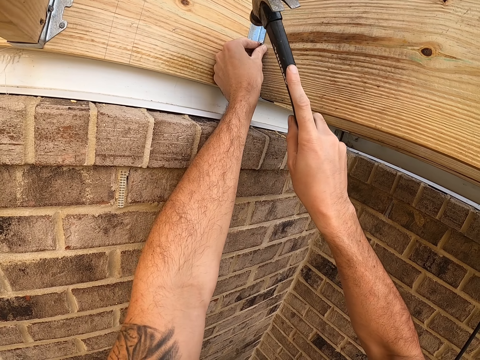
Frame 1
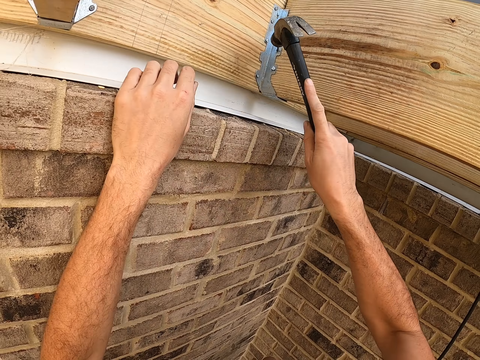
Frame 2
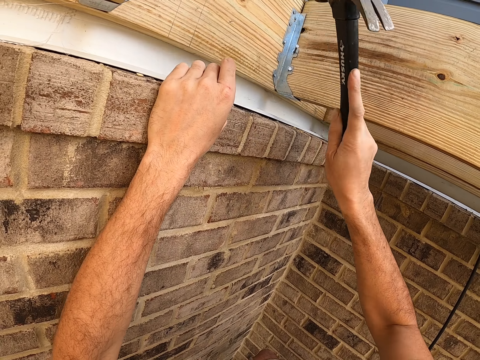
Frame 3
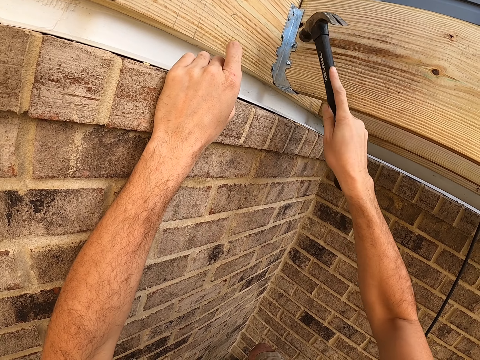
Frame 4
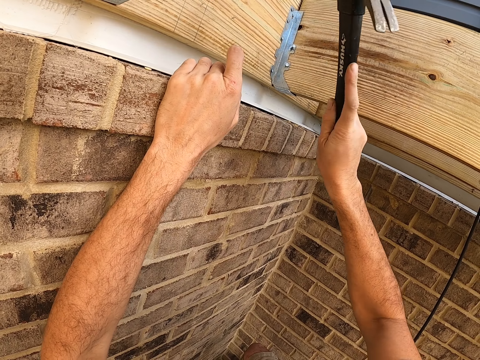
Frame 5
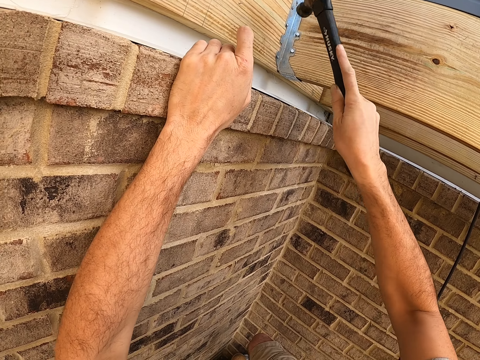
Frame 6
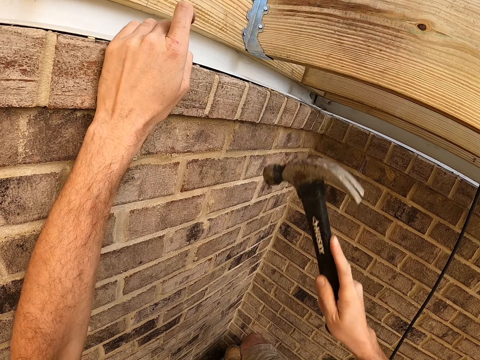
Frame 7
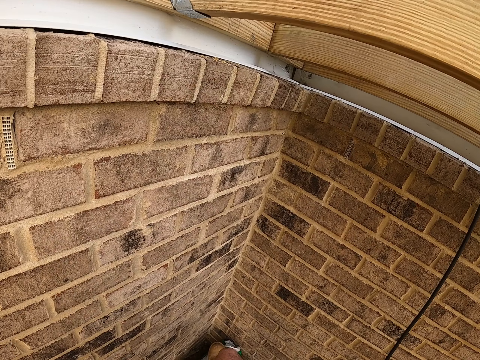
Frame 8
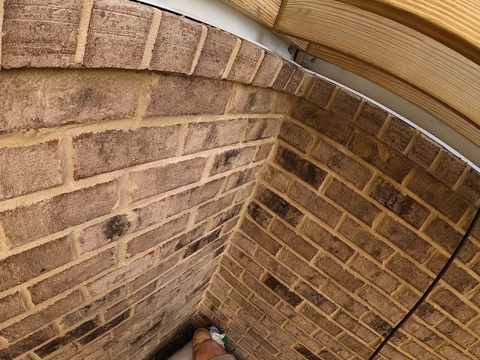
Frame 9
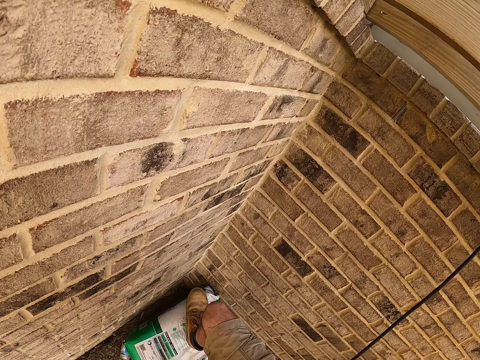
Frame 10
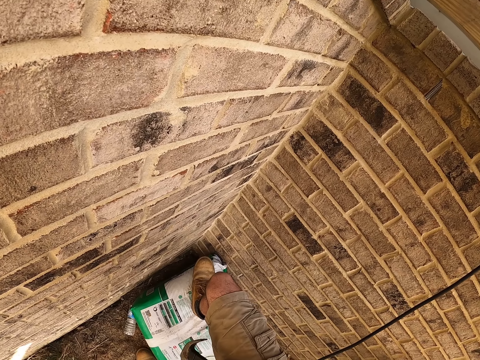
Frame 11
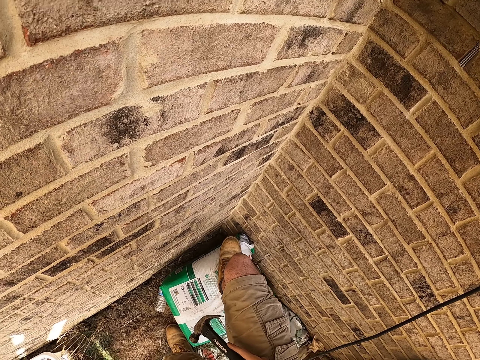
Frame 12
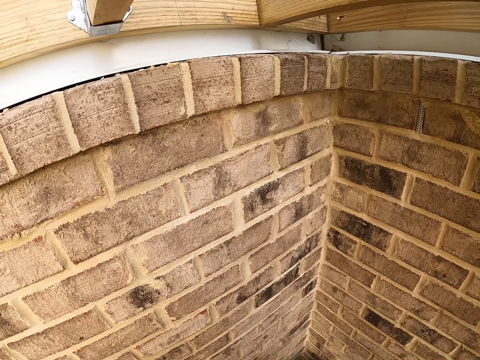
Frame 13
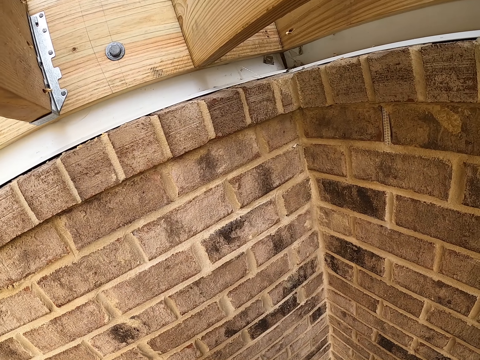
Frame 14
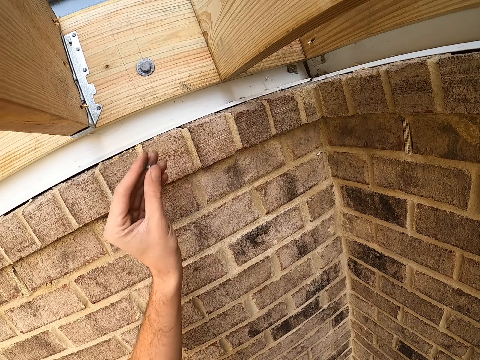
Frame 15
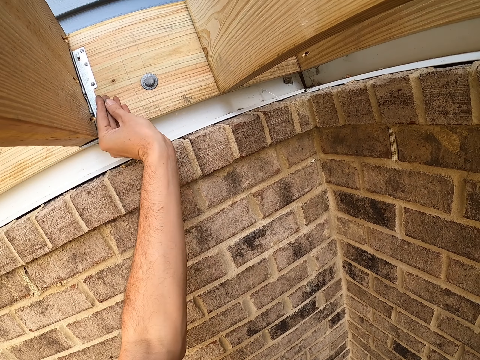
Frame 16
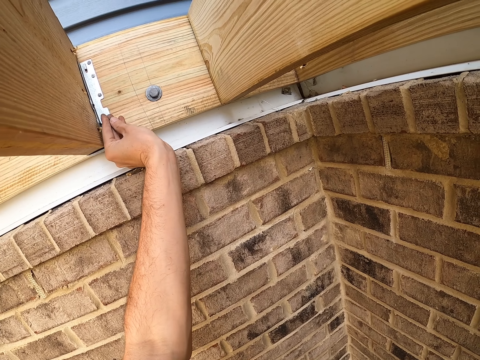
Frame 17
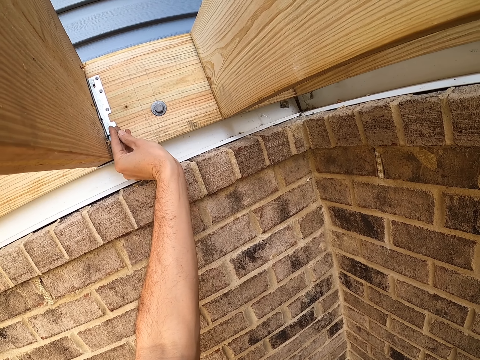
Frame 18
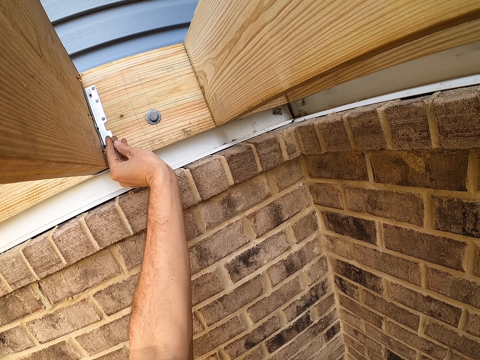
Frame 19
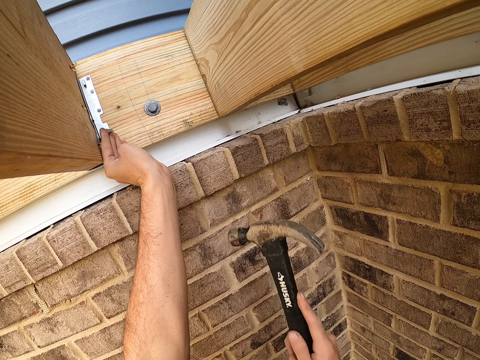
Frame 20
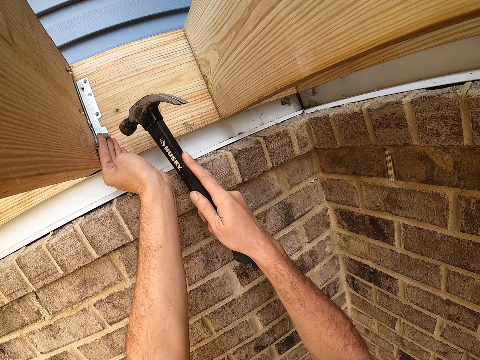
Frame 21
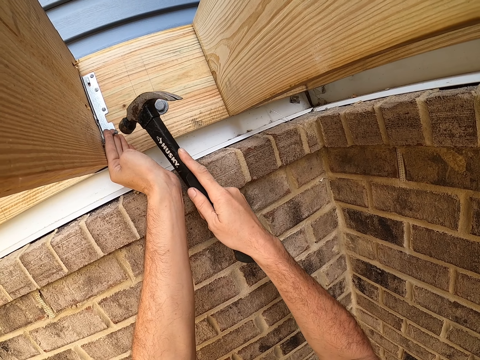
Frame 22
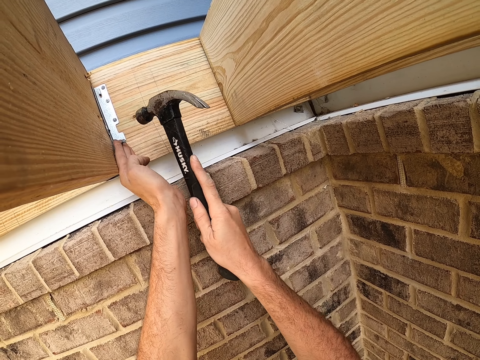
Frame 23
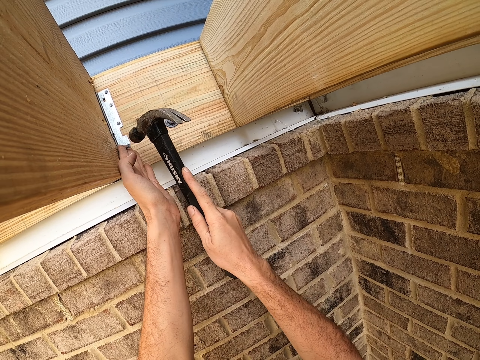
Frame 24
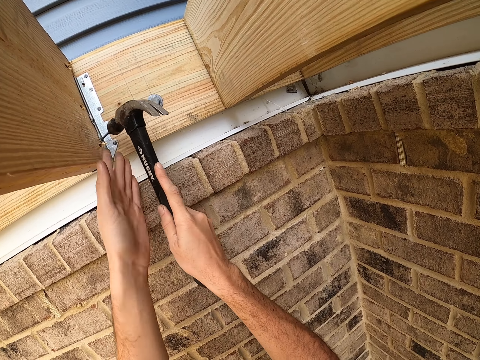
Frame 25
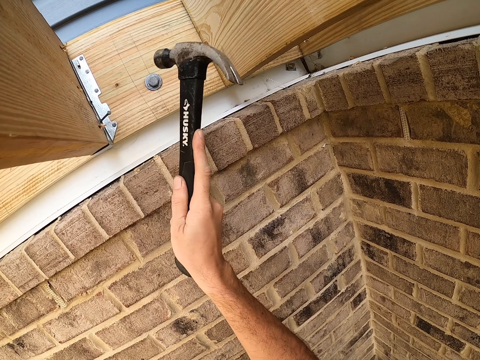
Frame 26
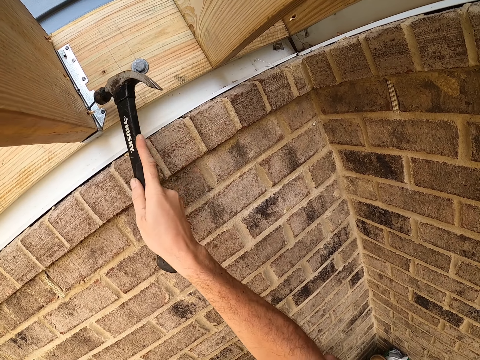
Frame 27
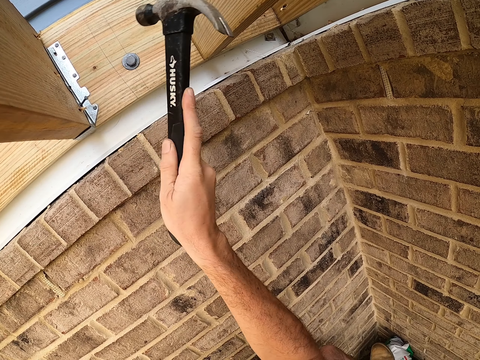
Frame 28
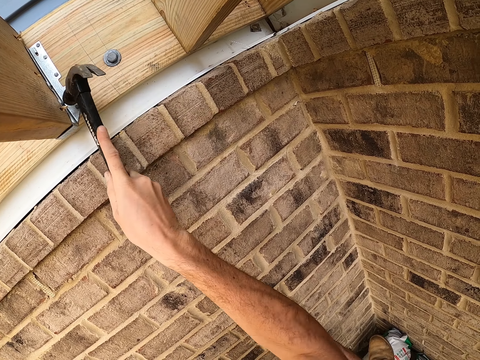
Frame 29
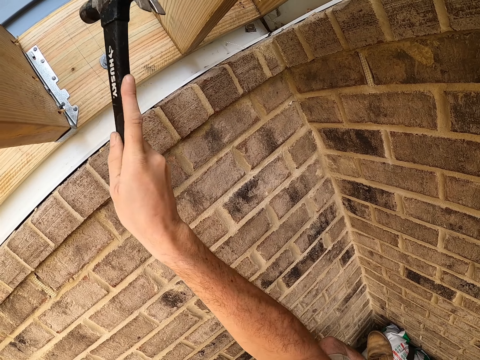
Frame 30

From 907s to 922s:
The camera wearer places the left hand on the wall. They remove the left hand from the wood. They look around. They hold a nail. They put the nail in the hinge. They hold the nail on the hinge. They hit the nail in the hinge with the hammer in the right hand.

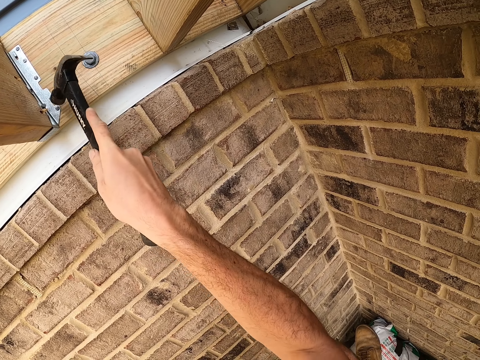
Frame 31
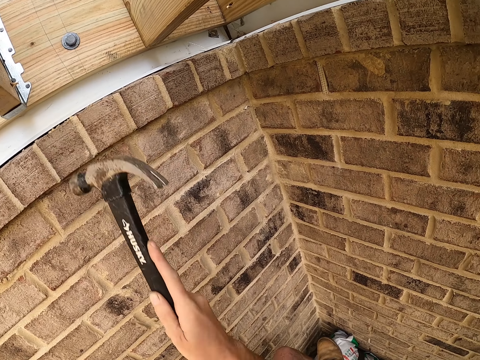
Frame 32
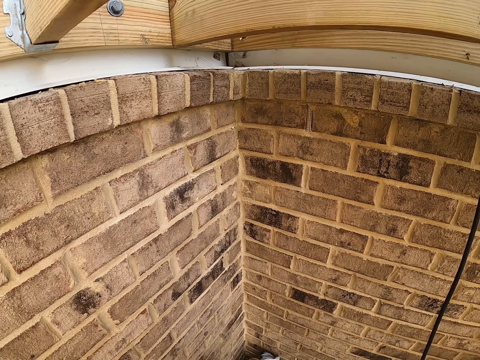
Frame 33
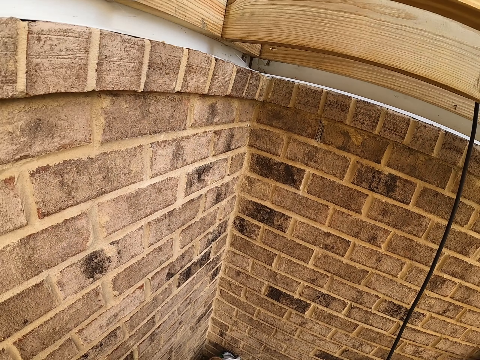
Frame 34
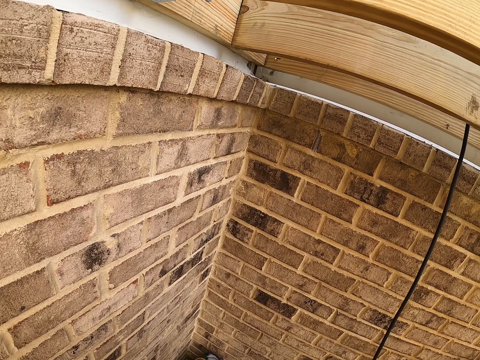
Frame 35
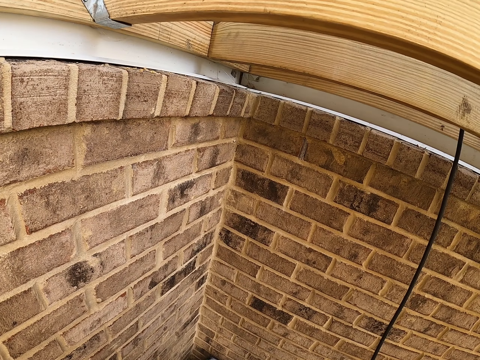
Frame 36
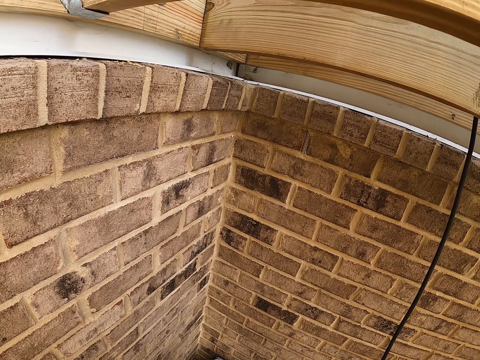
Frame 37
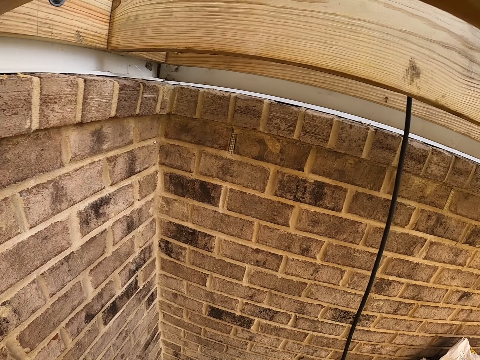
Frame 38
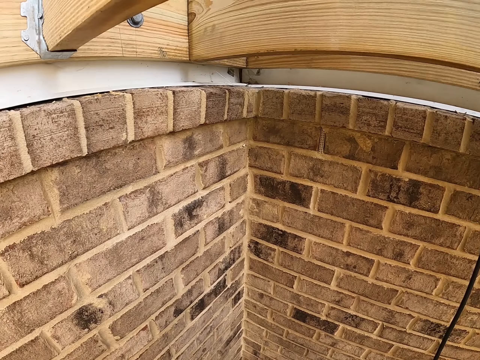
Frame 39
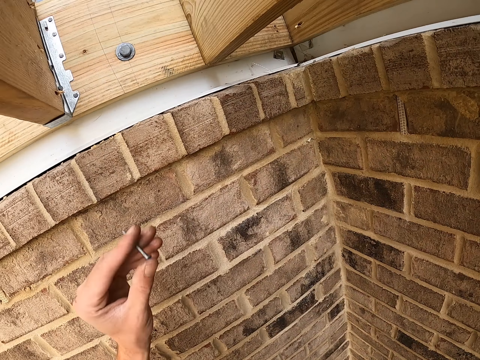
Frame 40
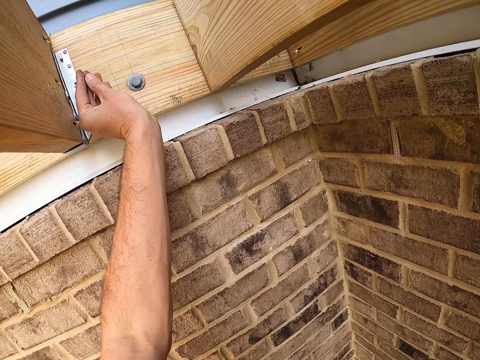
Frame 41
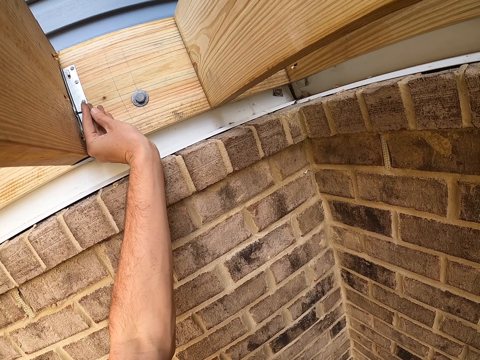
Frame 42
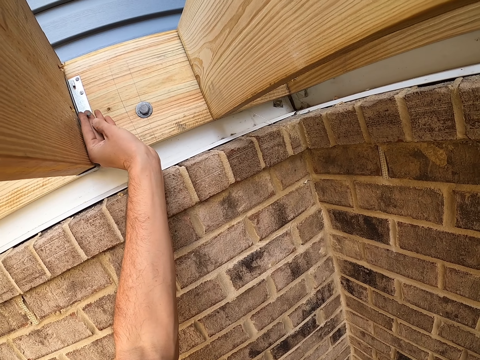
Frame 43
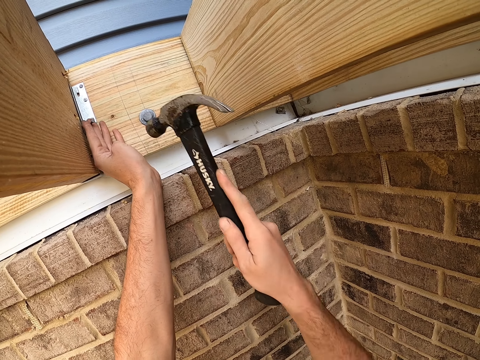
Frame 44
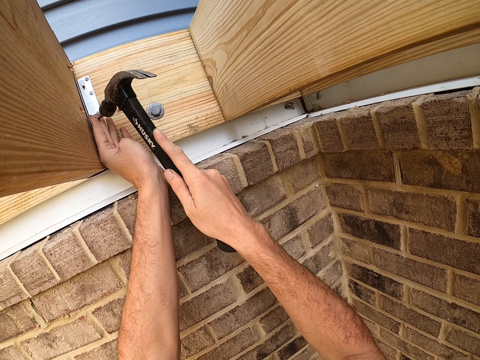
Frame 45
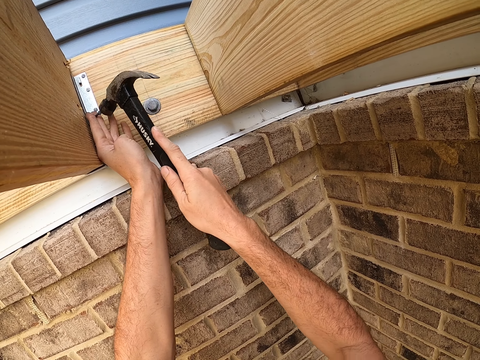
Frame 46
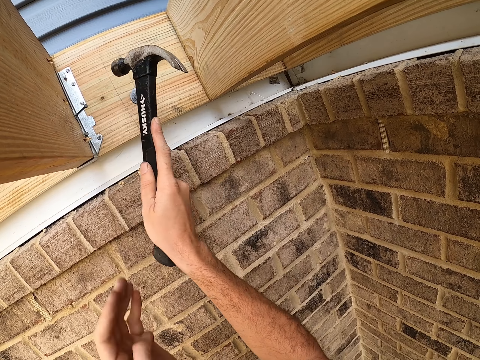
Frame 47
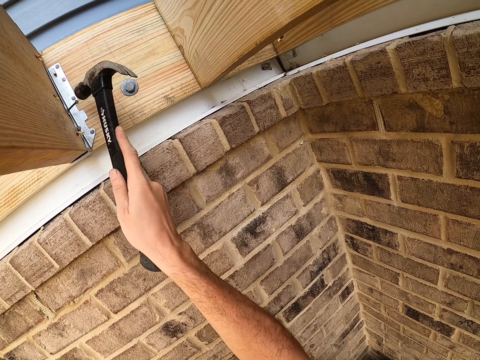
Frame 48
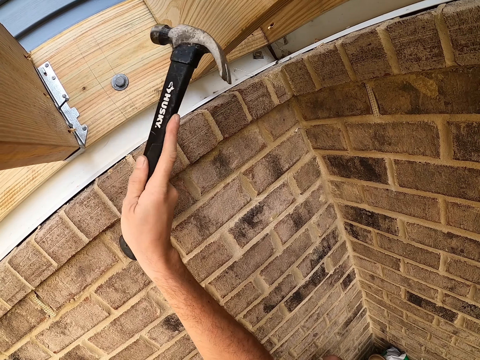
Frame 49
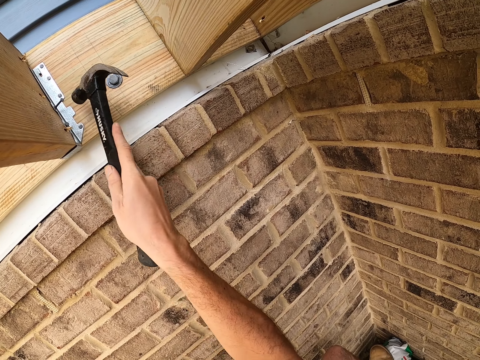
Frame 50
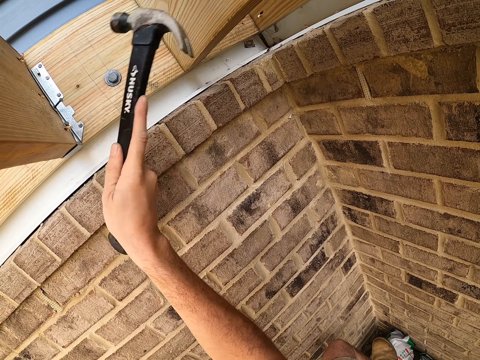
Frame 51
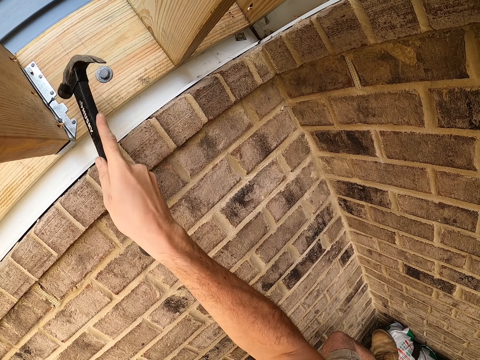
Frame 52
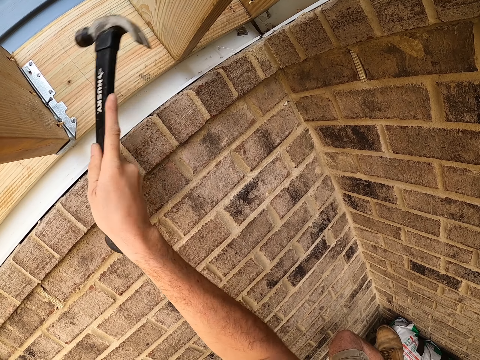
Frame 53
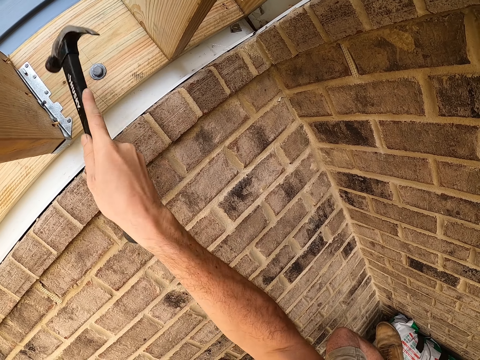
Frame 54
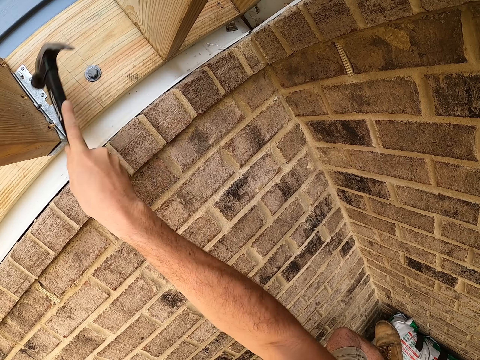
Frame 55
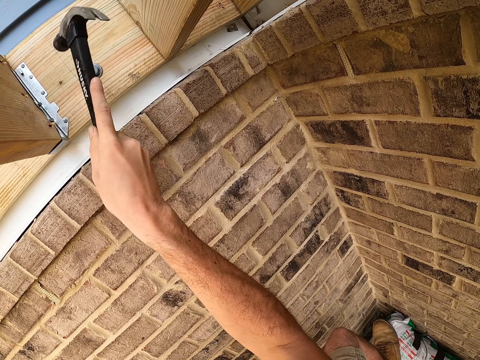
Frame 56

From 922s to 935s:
The camera wearer looks around. They place the left hand on the wall. They hold the nail on the hinge. They hit the nail in the hinge with the hammer in the right hand.
